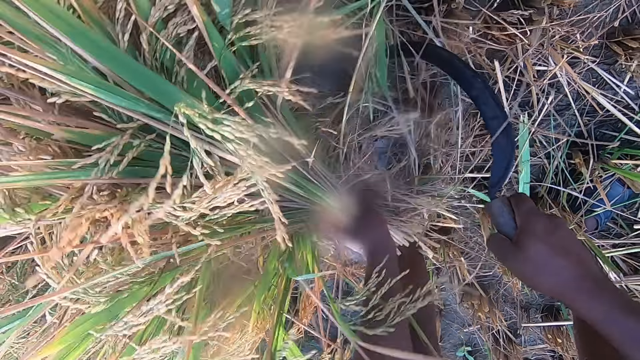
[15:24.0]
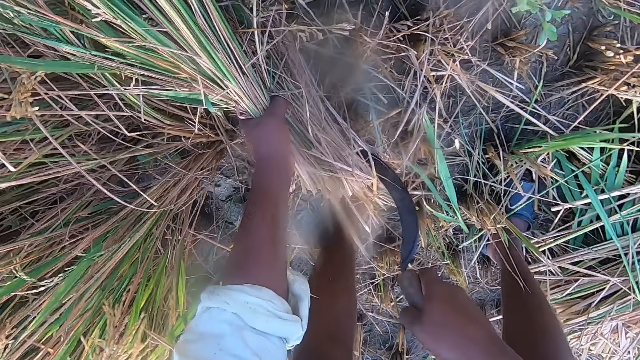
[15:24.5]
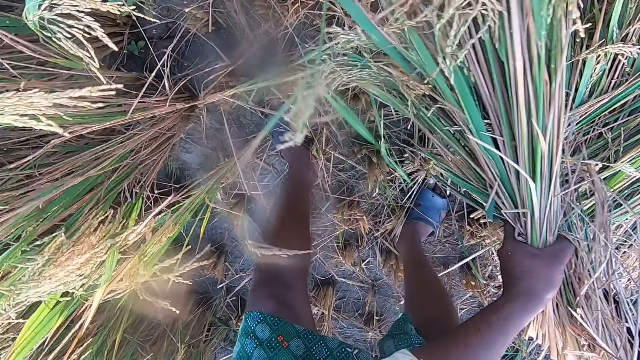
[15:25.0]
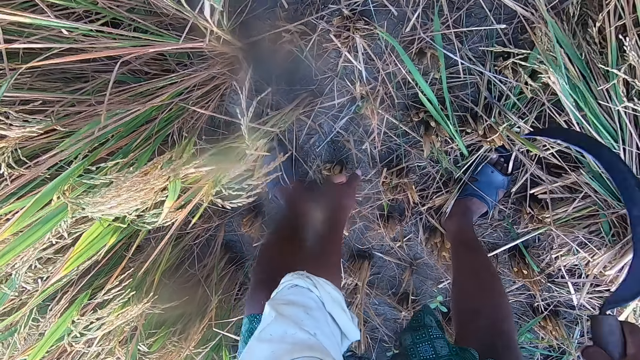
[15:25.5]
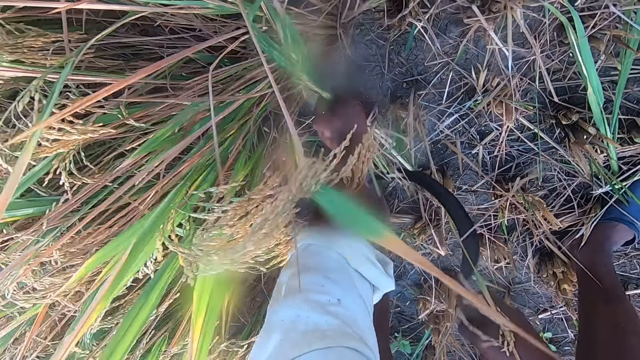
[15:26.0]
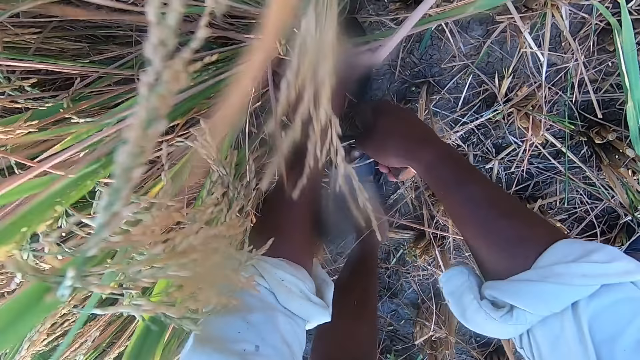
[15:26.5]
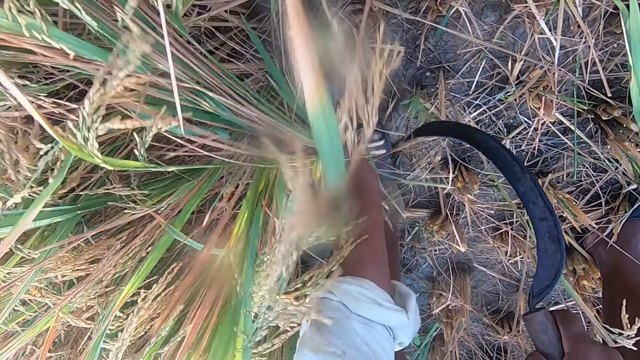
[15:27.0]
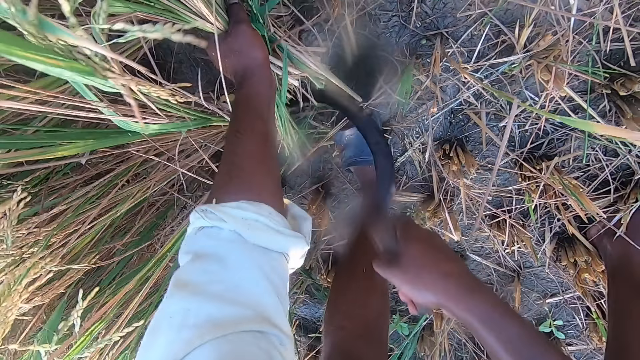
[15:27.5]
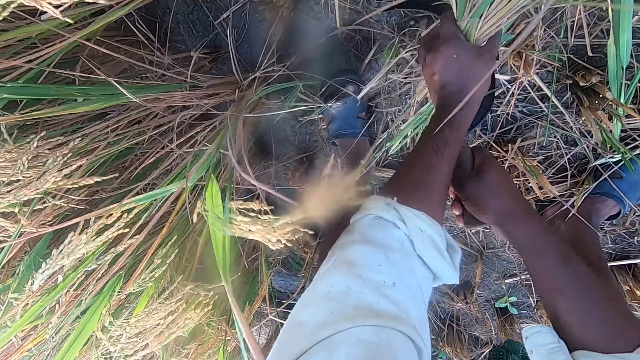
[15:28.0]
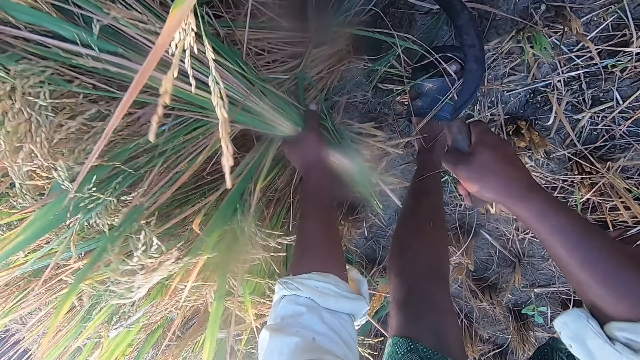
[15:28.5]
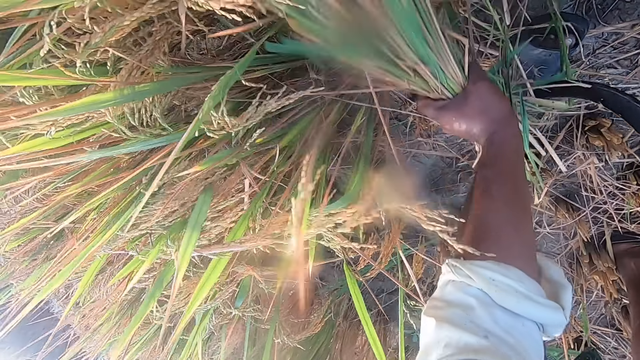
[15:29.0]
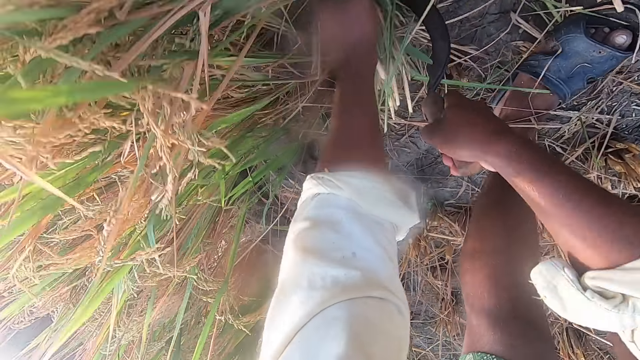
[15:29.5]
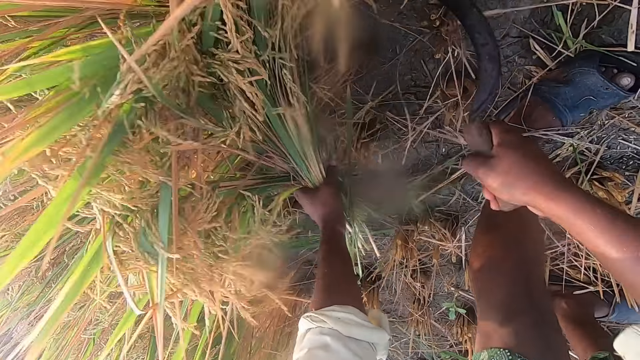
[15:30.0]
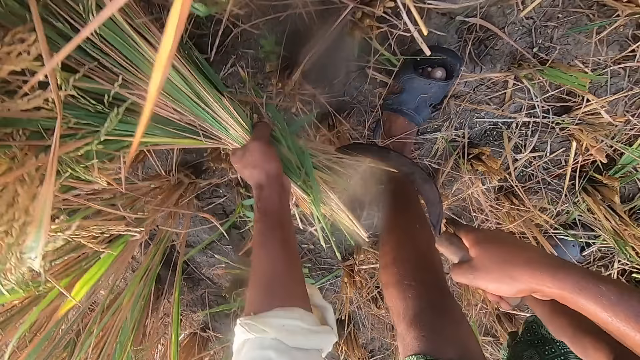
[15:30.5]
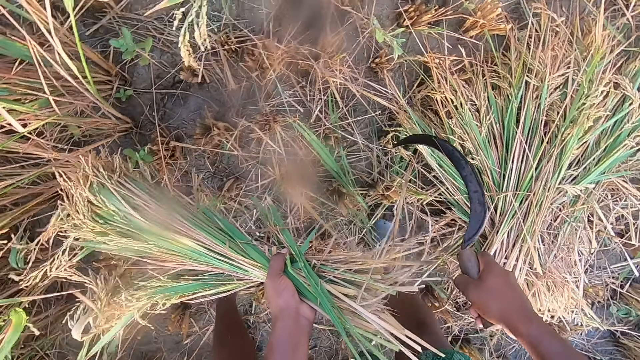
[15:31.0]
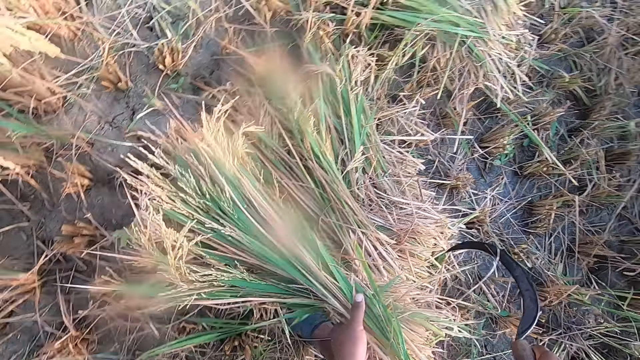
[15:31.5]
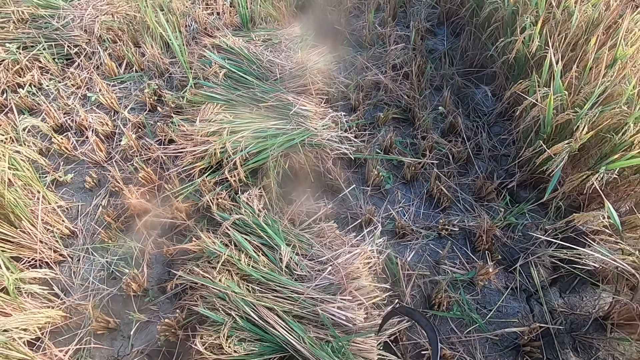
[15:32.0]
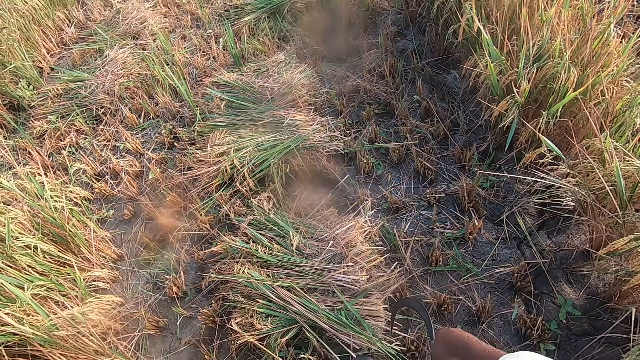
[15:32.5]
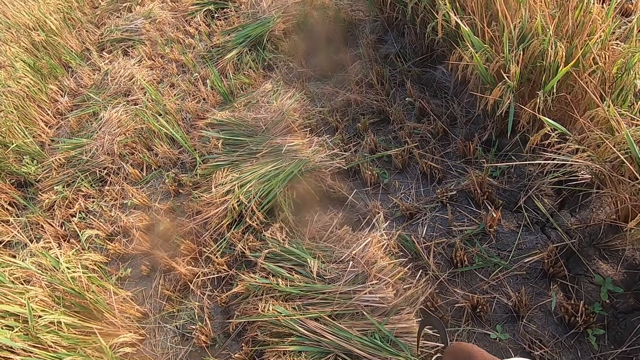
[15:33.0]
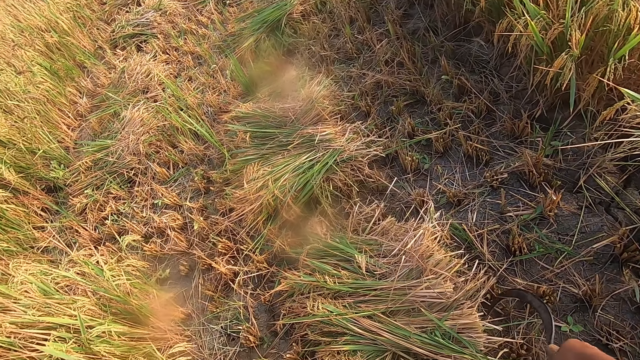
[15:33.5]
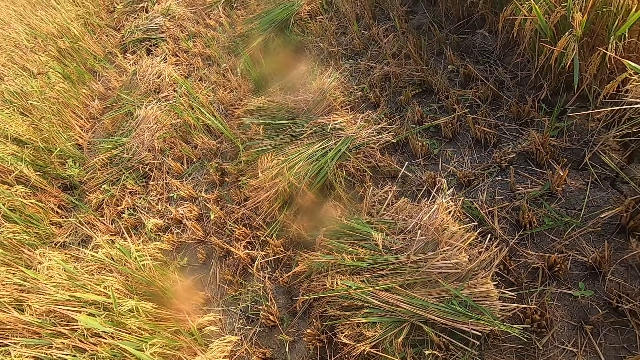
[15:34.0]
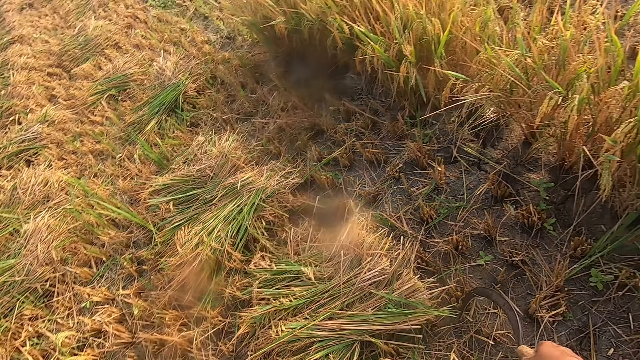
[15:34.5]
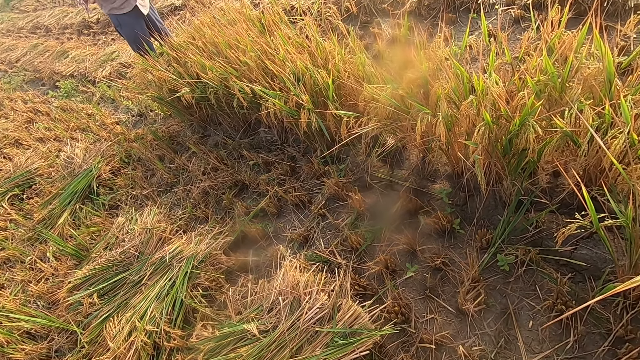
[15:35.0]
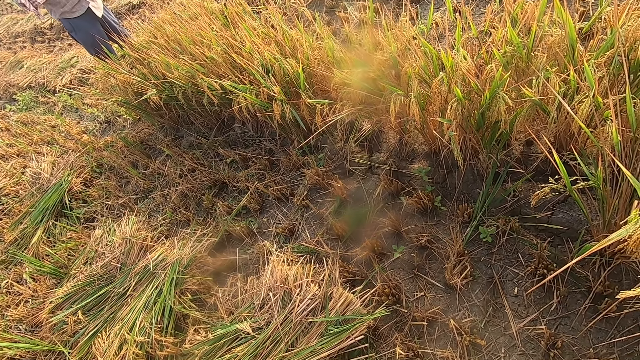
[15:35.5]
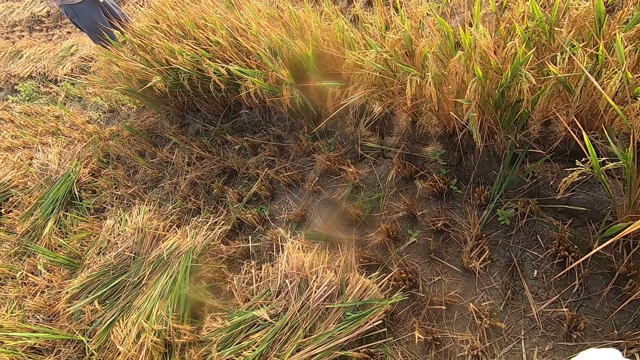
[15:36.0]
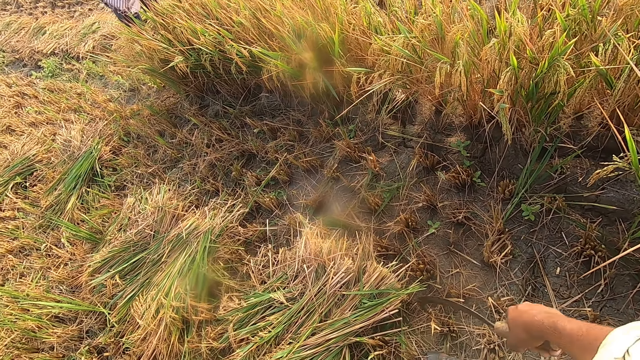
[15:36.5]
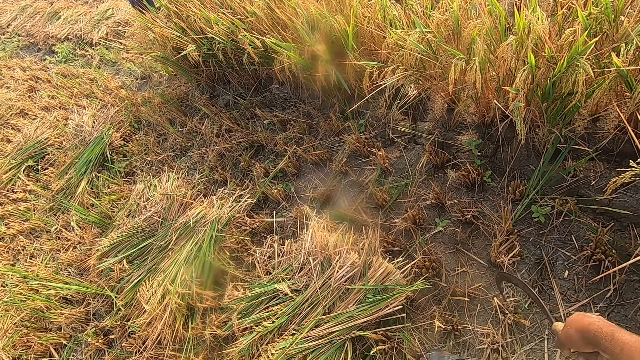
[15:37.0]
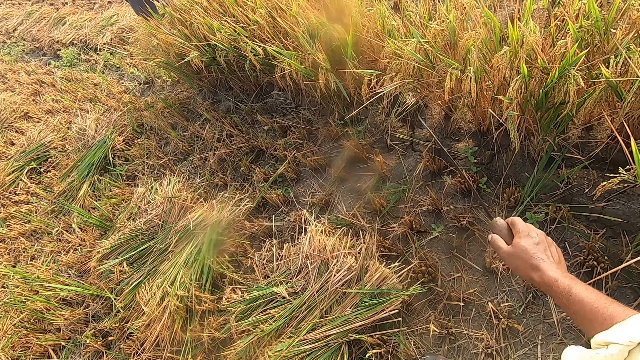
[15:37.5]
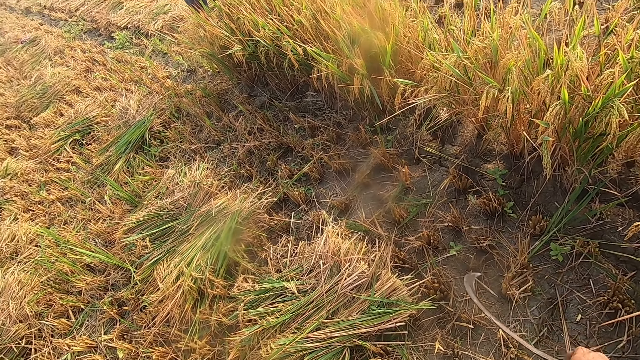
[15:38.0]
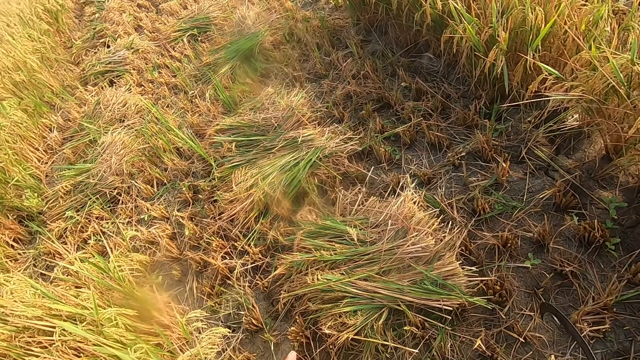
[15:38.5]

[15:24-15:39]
The camera wearer drops the stack of straw on the ground. They cut straw from the ground with a hand sickle. They drop the stack of straw on the ground. They look around the farm. They converse with a man.

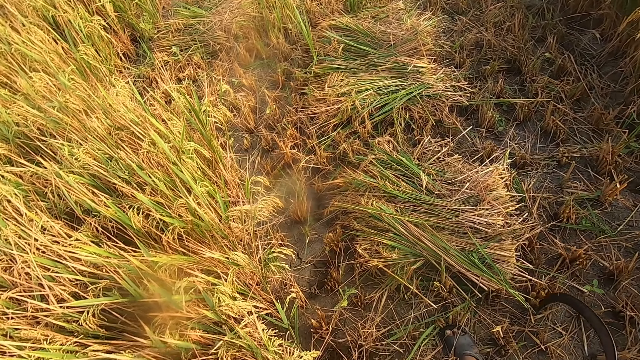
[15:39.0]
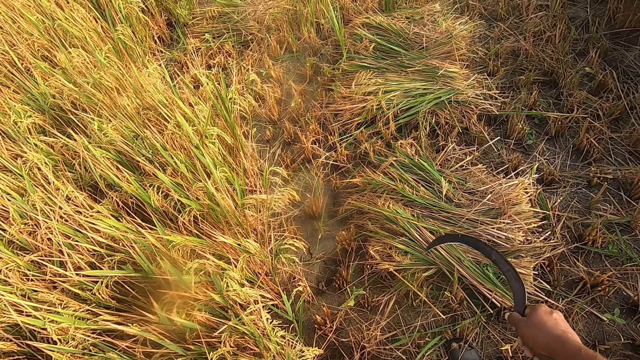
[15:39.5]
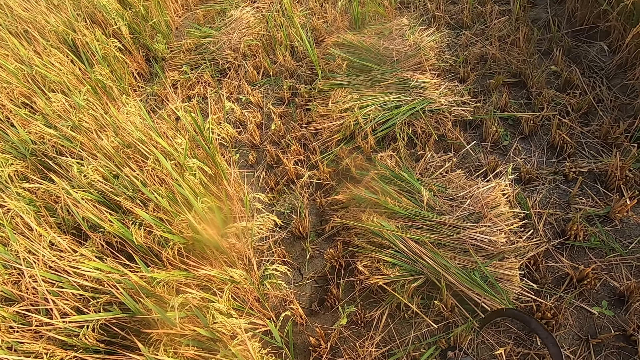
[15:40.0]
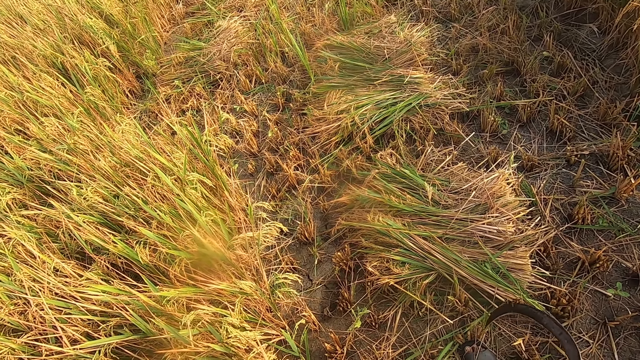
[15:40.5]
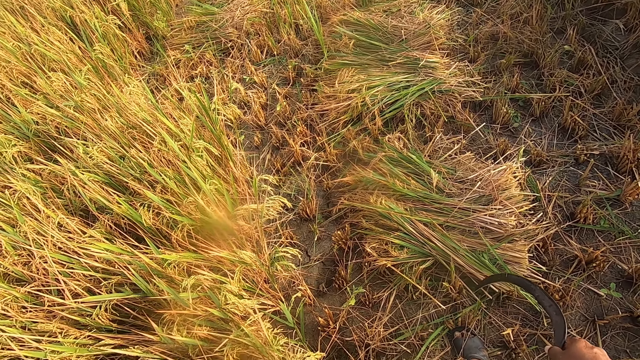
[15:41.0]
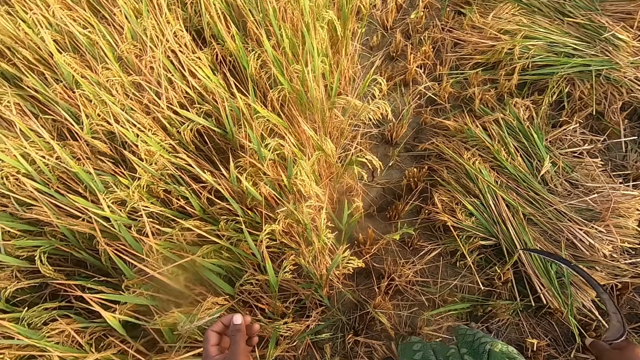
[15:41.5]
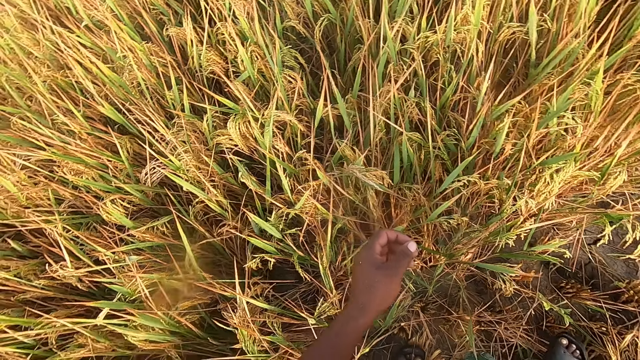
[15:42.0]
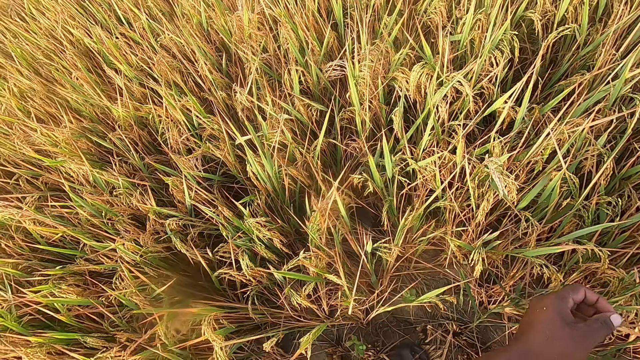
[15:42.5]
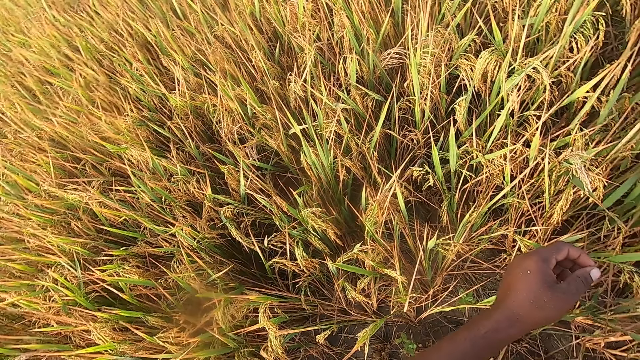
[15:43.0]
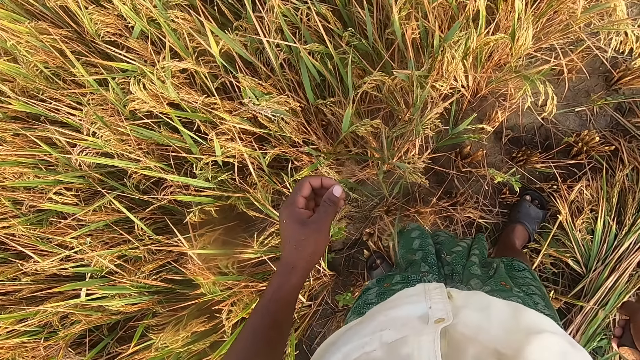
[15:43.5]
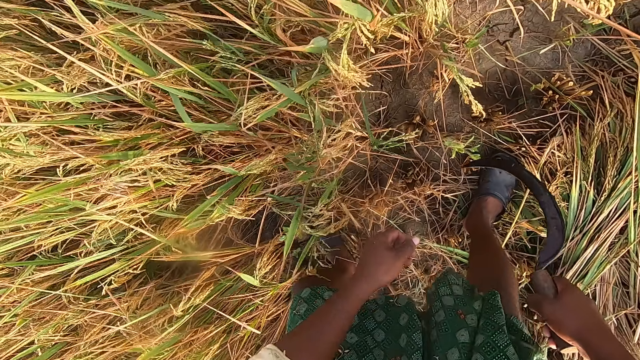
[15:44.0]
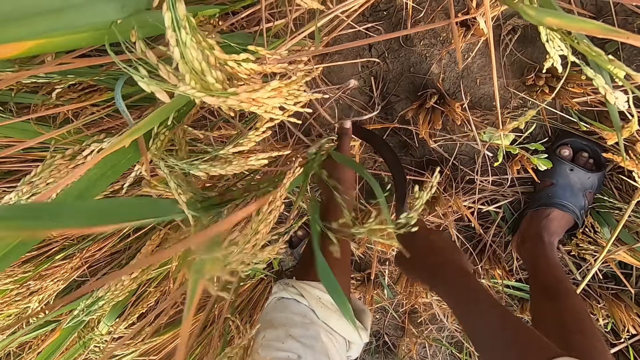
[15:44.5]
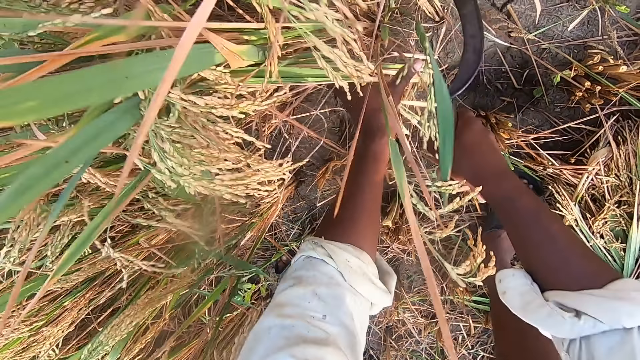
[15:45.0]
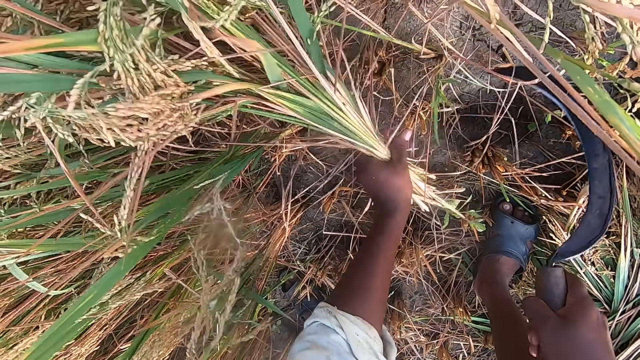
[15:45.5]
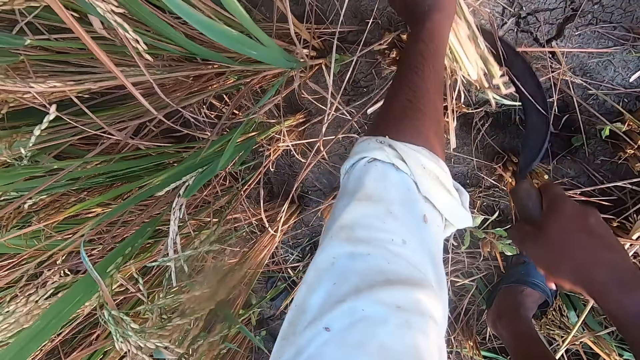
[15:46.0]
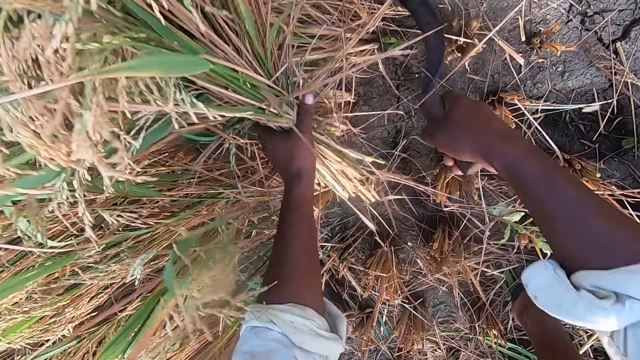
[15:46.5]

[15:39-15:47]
The camera wearer cuts straw from the ground with a hand sickle.
